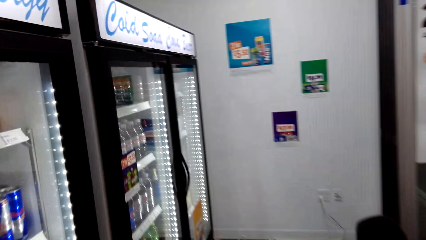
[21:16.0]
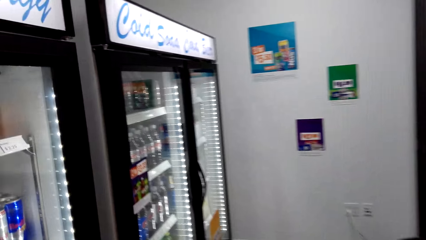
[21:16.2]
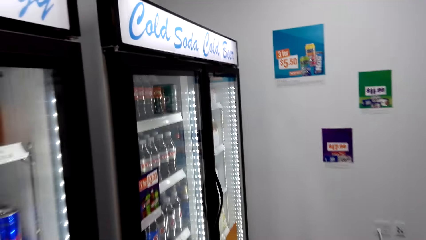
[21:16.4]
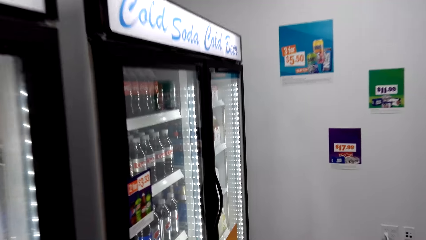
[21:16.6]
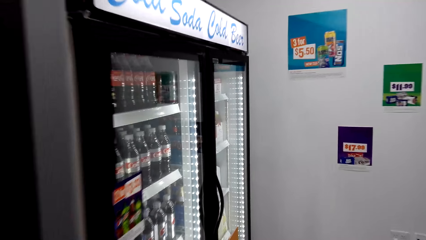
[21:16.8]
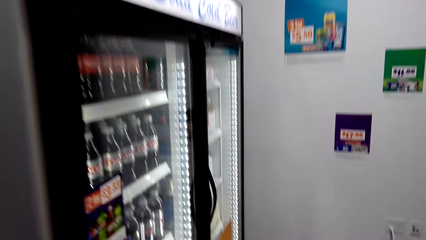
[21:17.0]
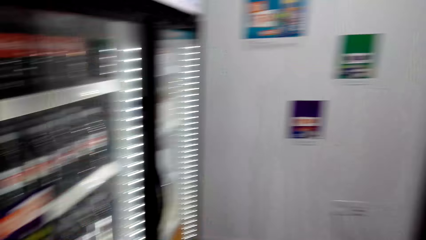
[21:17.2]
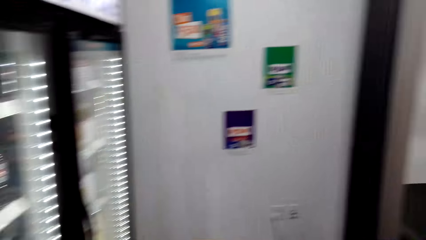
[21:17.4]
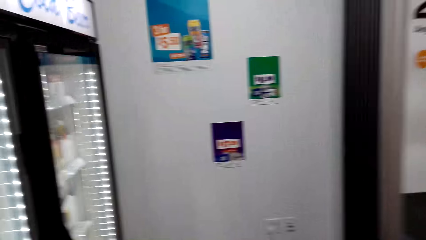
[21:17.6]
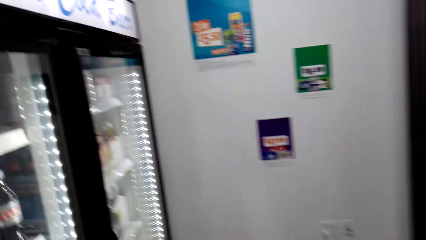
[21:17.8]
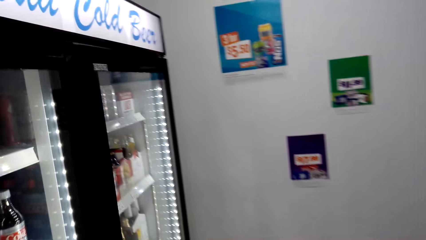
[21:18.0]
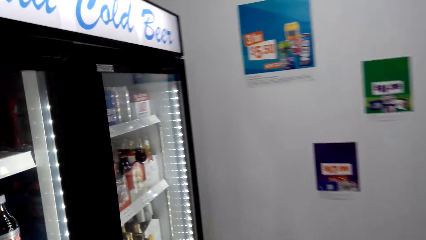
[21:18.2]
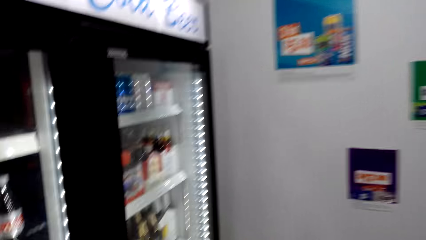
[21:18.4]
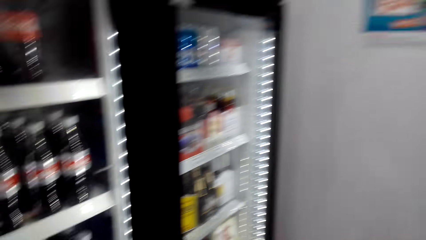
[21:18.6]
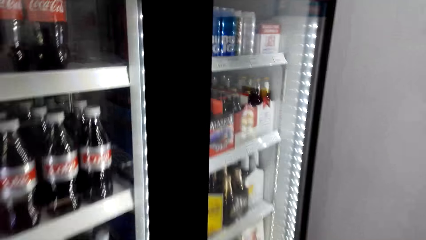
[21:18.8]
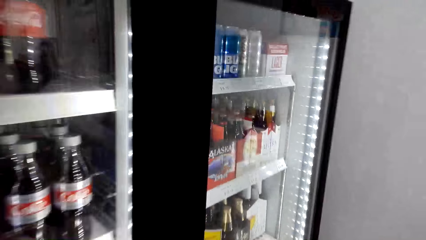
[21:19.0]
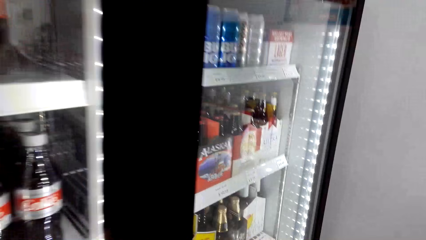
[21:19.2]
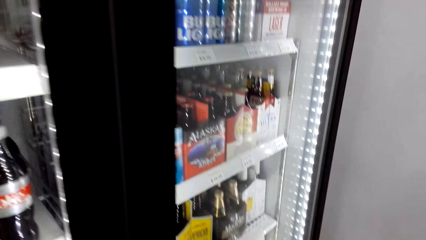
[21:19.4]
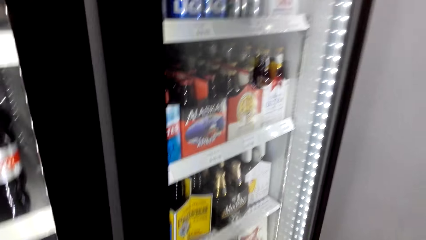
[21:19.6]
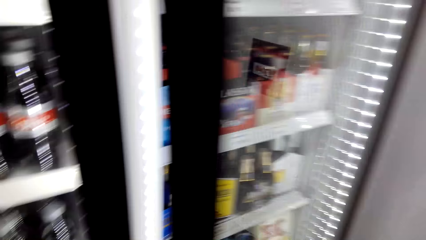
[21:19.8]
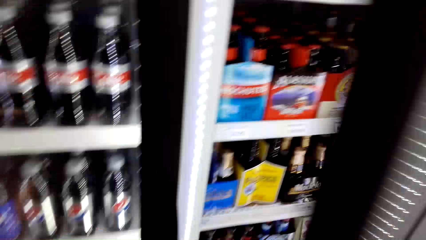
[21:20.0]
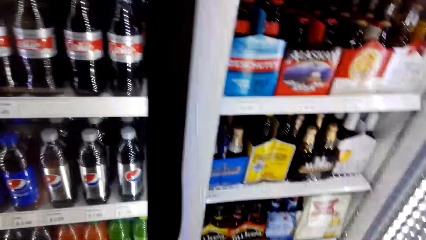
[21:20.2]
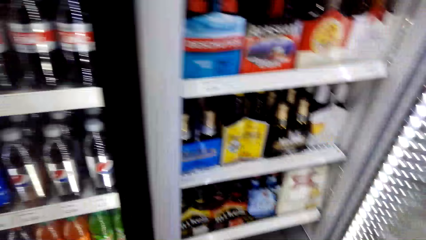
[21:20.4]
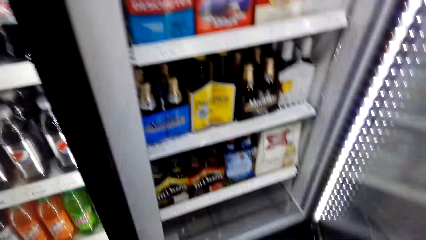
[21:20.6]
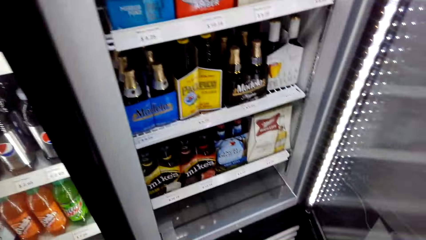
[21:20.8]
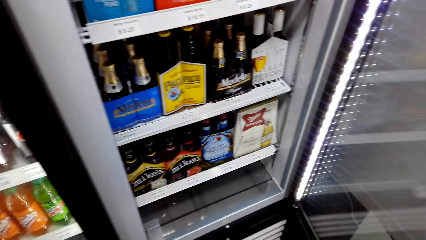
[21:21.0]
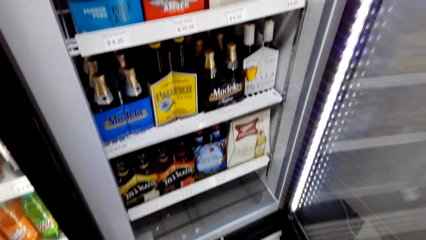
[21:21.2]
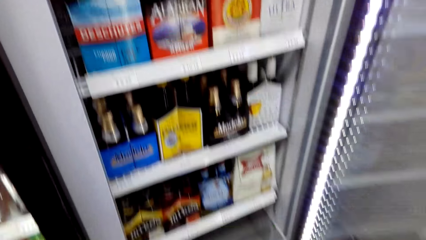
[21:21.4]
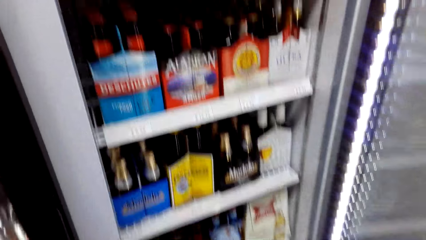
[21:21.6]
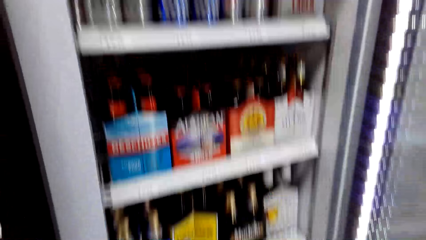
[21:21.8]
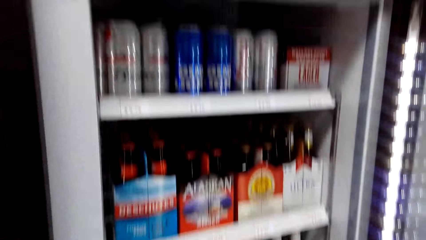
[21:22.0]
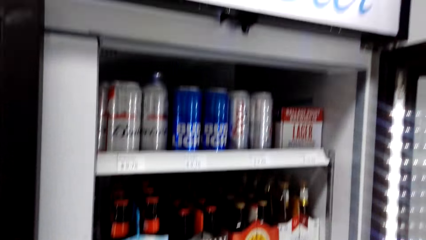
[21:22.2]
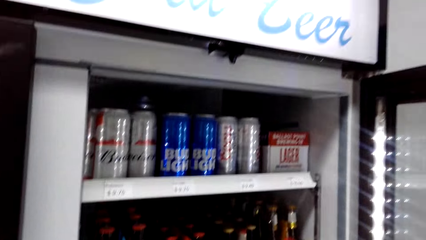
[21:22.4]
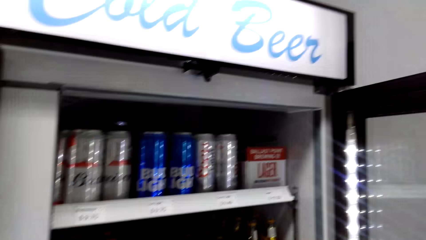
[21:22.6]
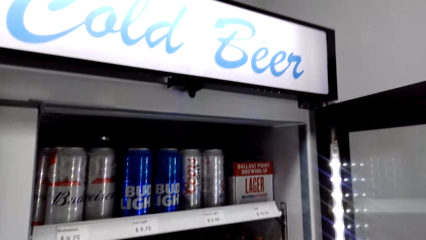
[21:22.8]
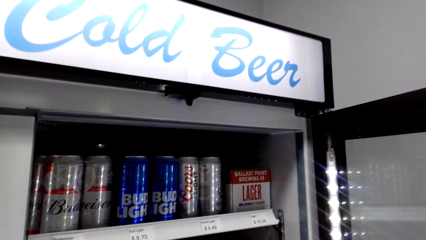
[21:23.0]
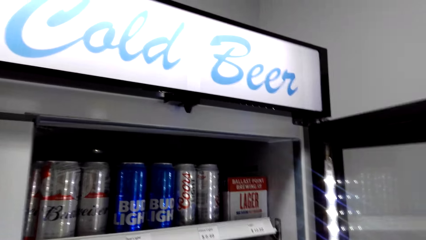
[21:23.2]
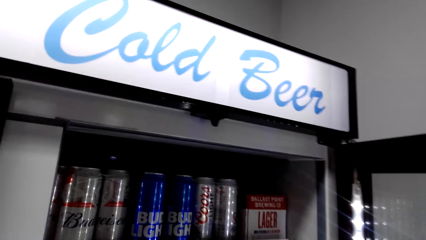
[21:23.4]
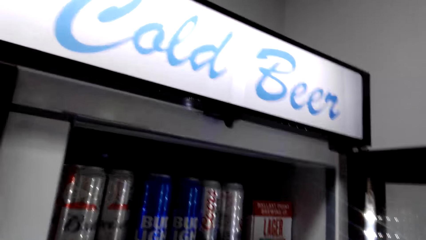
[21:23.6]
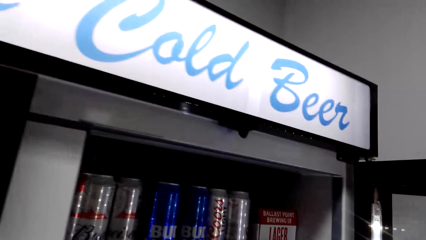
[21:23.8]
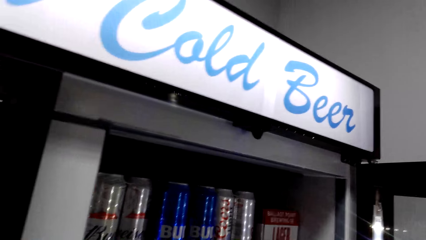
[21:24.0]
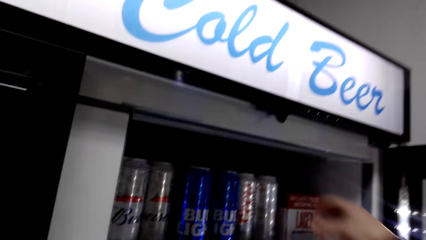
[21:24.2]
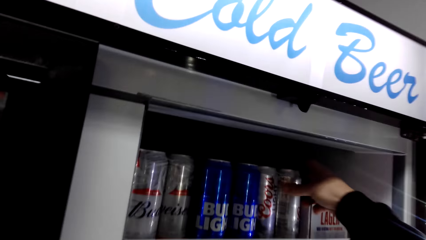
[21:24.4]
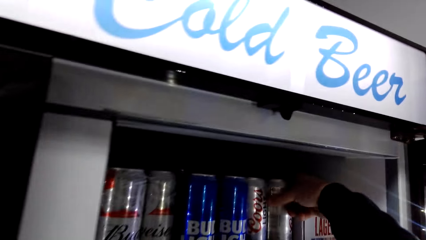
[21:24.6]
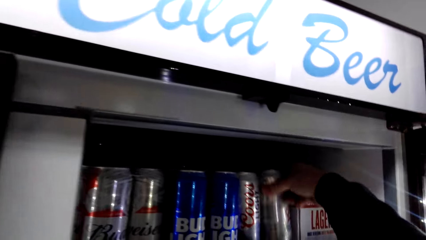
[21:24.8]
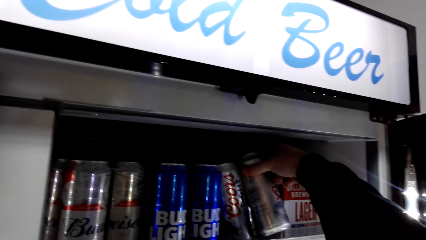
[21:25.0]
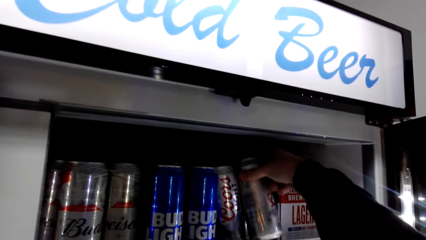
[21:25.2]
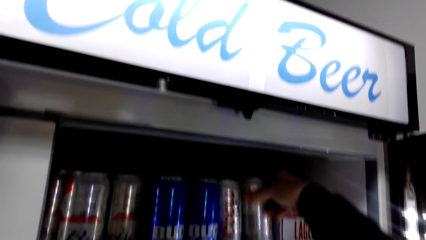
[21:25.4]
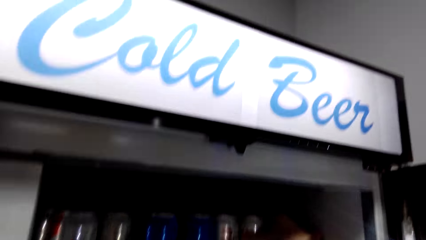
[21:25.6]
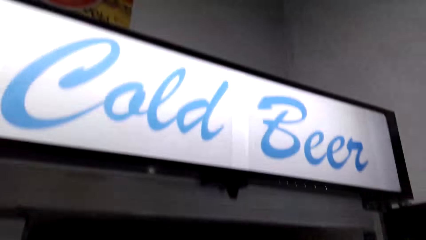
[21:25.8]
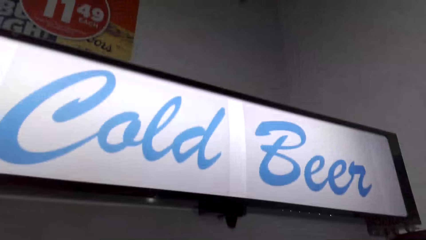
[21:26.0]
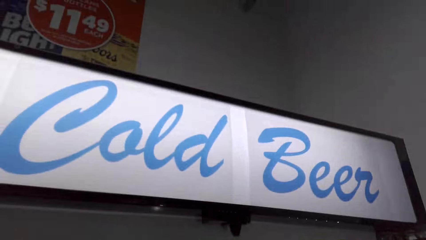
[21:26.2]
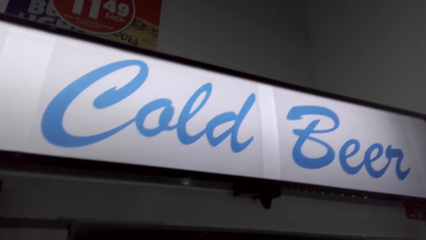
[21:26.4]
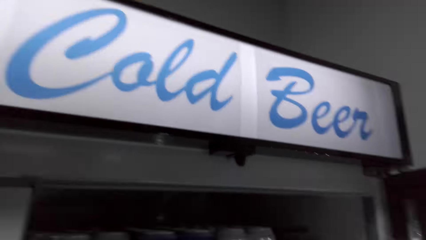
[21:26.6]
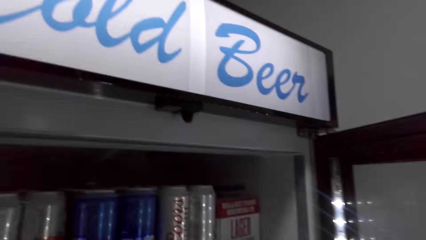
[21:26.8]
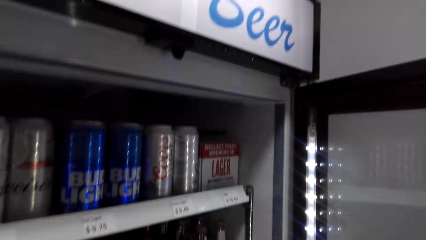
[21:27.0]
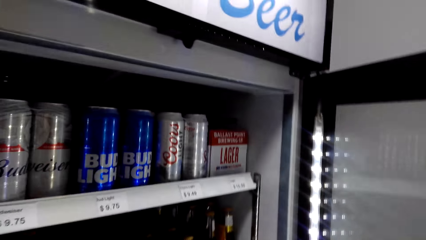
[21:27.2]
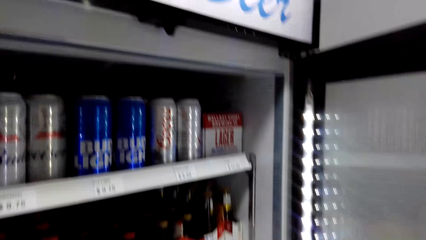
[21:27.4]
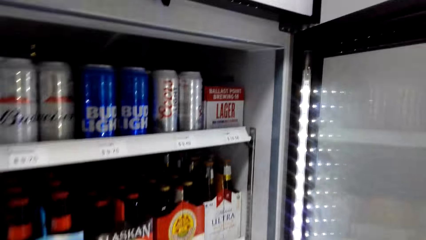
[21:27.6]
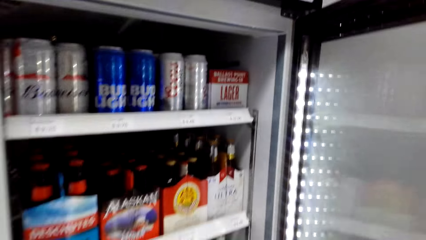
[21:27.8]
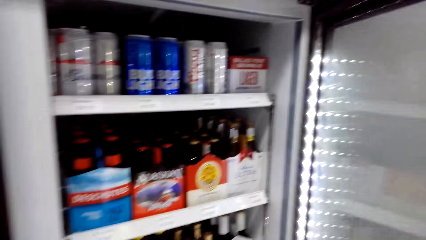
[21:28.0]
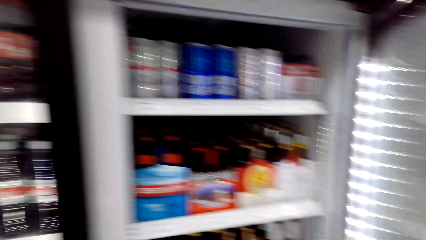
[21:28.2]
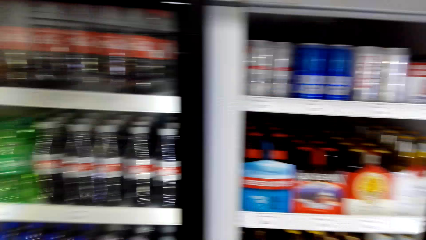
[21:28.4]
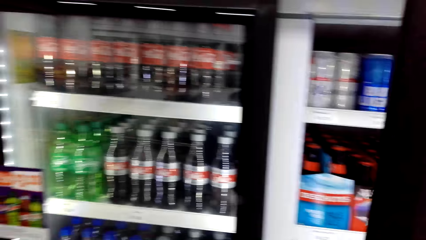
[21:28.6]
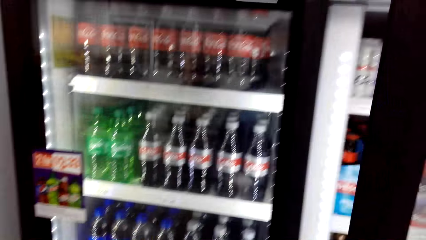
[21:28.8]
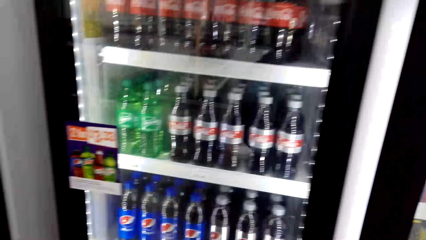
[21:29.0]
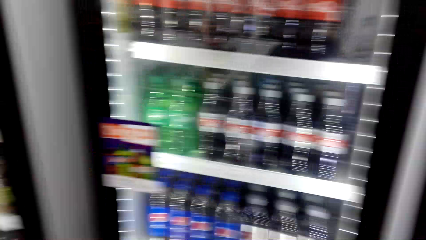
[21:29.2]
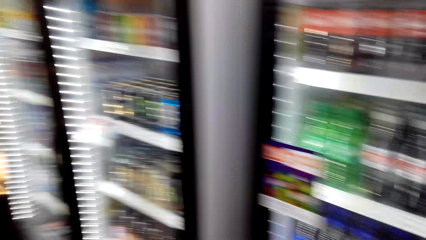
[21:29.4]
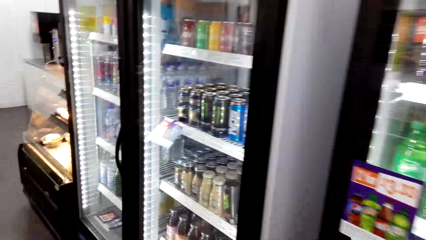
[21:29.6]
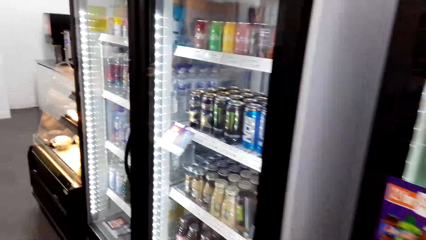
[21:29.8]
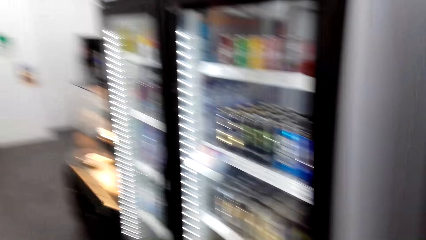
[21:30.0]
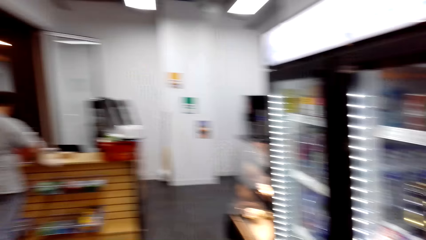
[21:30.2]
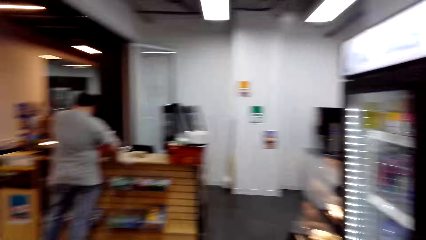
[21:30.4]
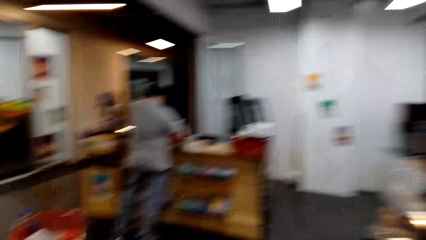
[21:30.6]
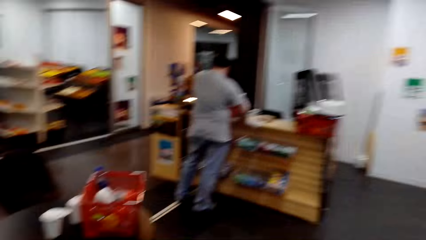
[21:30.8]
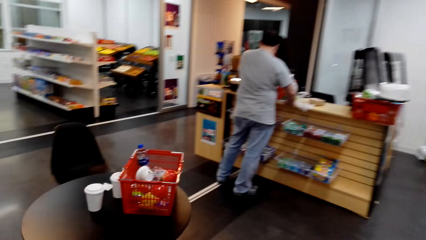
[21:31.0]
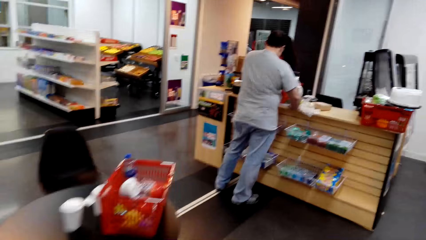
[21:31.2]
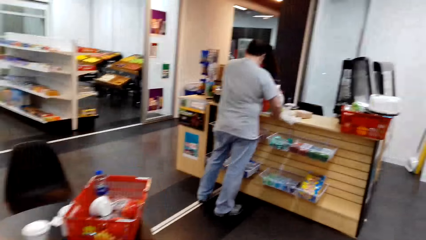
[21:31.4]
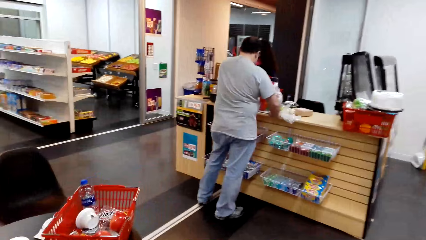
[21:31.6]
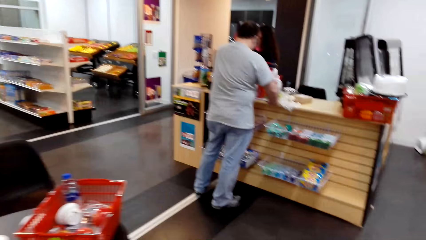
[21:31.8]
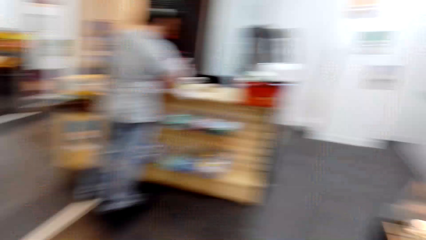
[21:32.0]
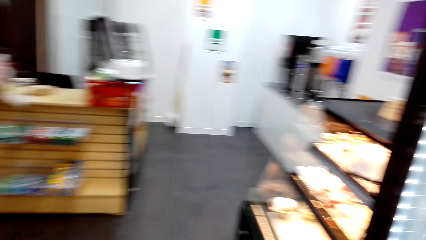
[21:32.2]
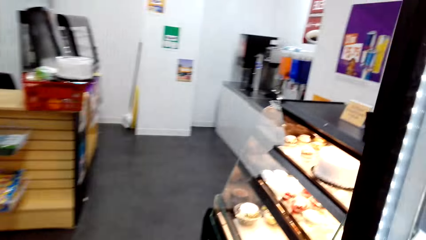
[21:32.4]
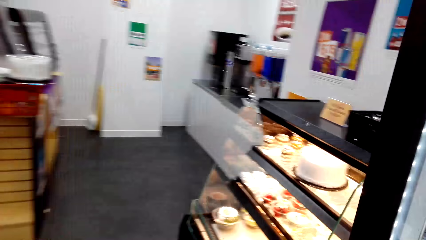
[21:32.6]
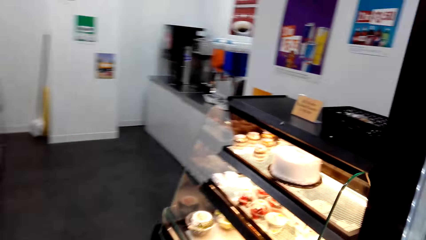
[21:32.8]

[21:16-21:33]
The camera wearer walks ahead. They open the refrigerator door with the right hand. They look into the refrigerator. They pick up the cans or drink with the left hand. They put down the drink. They look into the refrigerator. They close the fridge. They walk ahead.
